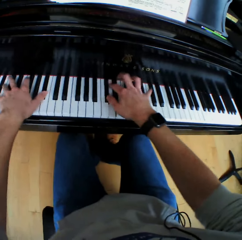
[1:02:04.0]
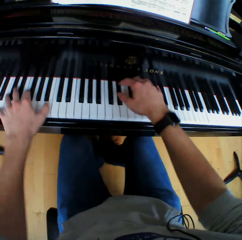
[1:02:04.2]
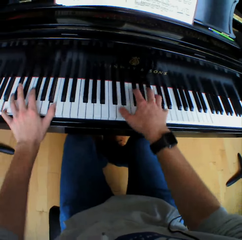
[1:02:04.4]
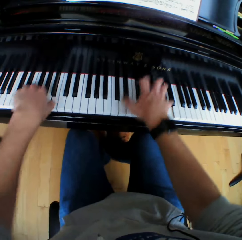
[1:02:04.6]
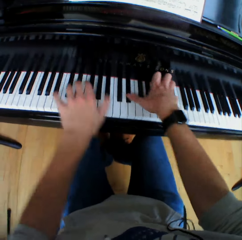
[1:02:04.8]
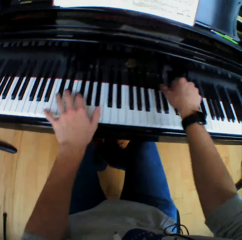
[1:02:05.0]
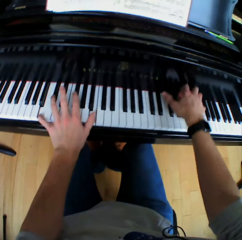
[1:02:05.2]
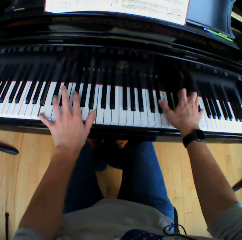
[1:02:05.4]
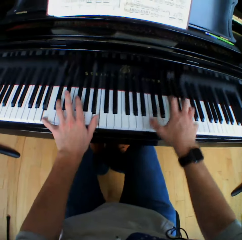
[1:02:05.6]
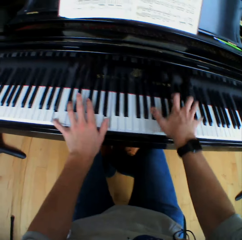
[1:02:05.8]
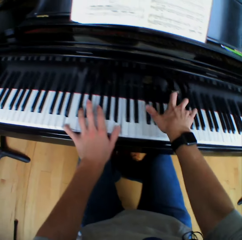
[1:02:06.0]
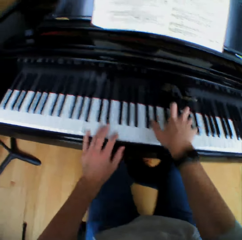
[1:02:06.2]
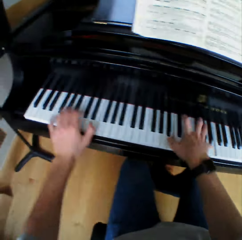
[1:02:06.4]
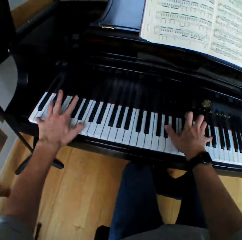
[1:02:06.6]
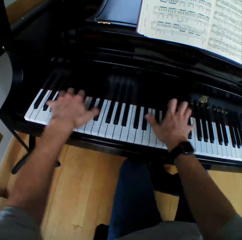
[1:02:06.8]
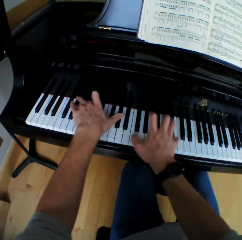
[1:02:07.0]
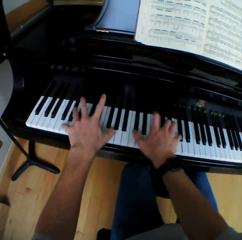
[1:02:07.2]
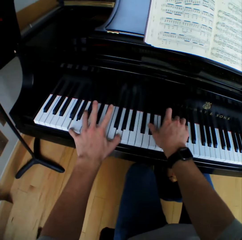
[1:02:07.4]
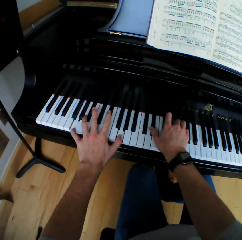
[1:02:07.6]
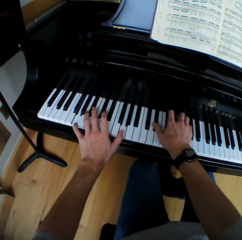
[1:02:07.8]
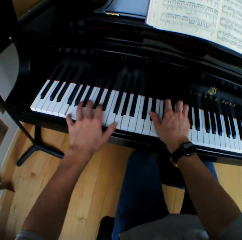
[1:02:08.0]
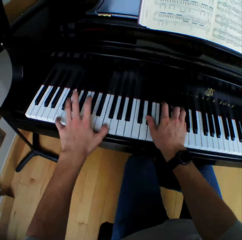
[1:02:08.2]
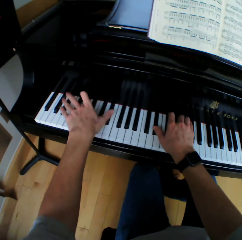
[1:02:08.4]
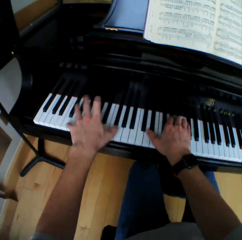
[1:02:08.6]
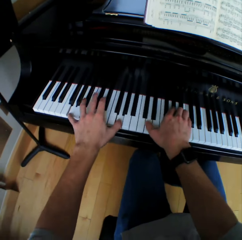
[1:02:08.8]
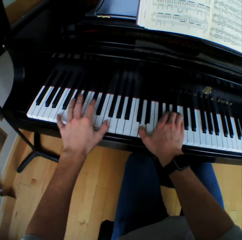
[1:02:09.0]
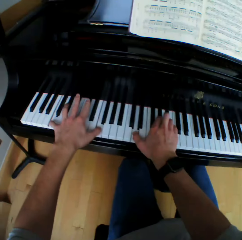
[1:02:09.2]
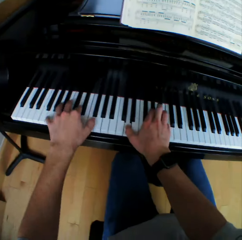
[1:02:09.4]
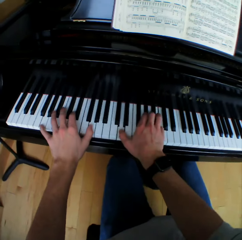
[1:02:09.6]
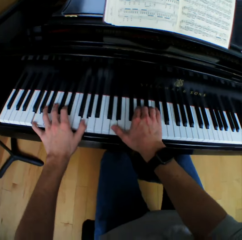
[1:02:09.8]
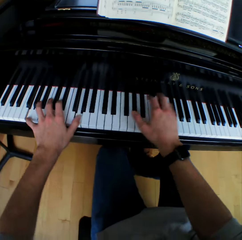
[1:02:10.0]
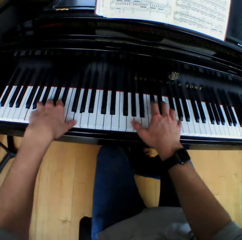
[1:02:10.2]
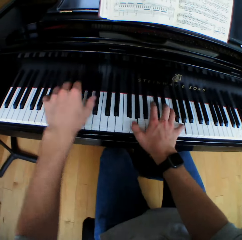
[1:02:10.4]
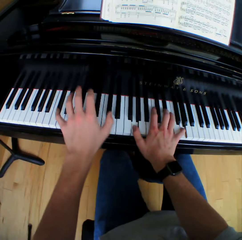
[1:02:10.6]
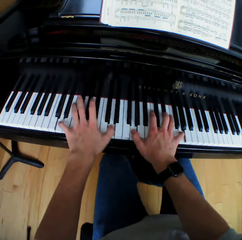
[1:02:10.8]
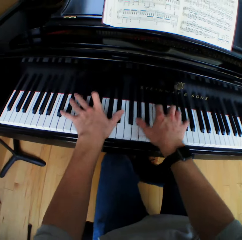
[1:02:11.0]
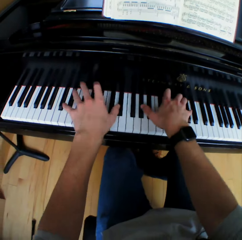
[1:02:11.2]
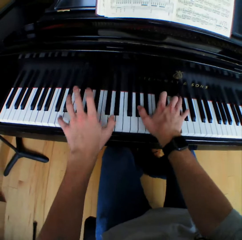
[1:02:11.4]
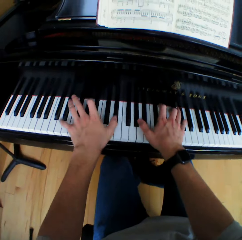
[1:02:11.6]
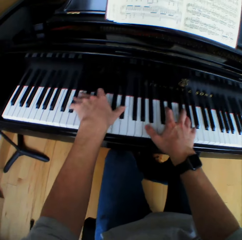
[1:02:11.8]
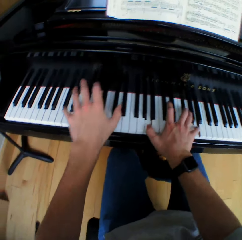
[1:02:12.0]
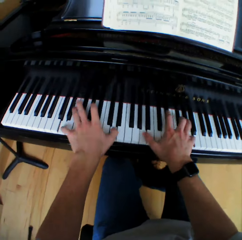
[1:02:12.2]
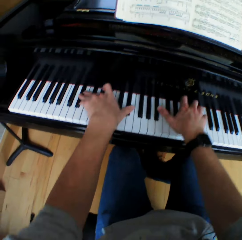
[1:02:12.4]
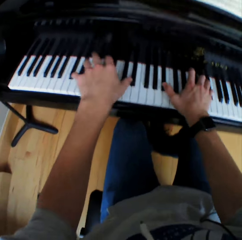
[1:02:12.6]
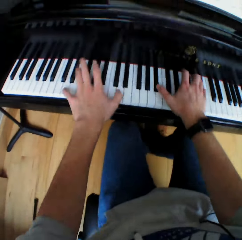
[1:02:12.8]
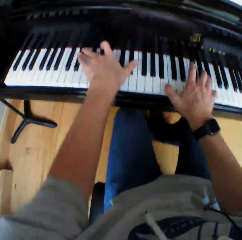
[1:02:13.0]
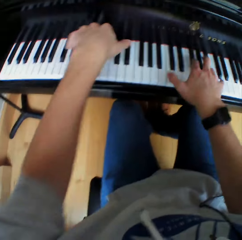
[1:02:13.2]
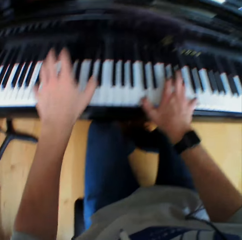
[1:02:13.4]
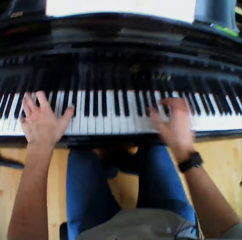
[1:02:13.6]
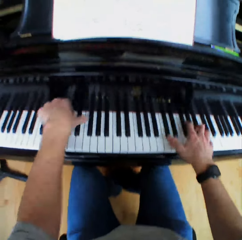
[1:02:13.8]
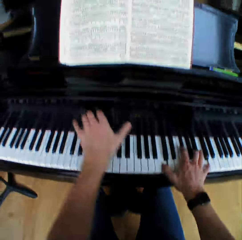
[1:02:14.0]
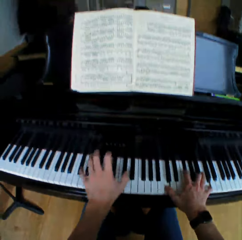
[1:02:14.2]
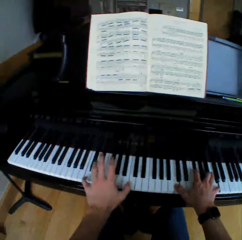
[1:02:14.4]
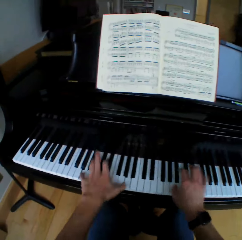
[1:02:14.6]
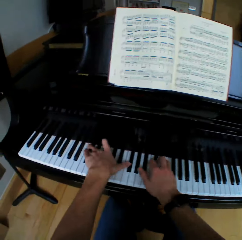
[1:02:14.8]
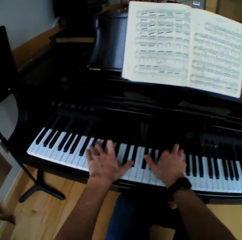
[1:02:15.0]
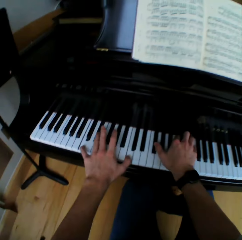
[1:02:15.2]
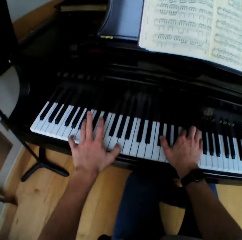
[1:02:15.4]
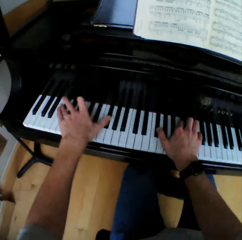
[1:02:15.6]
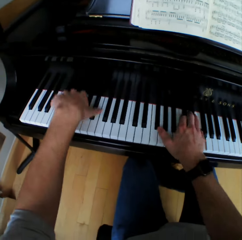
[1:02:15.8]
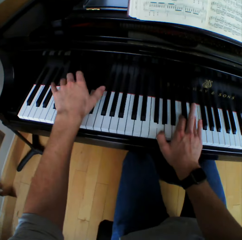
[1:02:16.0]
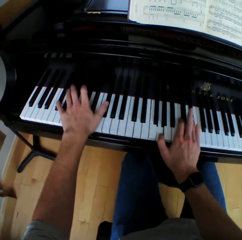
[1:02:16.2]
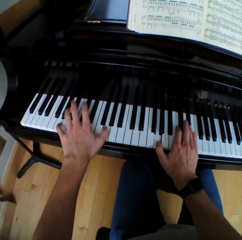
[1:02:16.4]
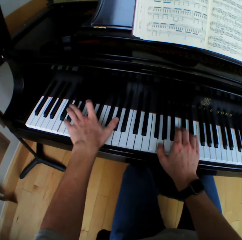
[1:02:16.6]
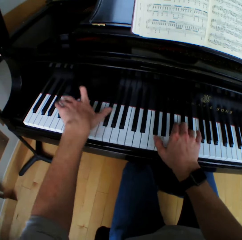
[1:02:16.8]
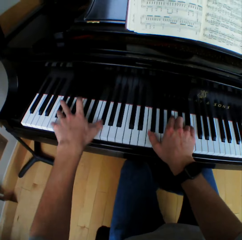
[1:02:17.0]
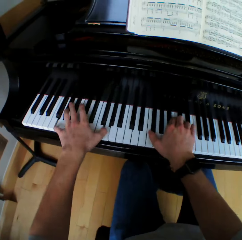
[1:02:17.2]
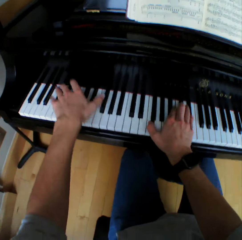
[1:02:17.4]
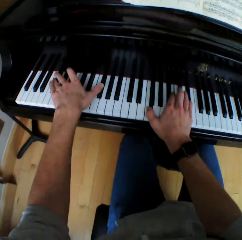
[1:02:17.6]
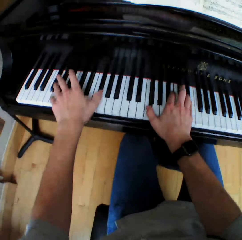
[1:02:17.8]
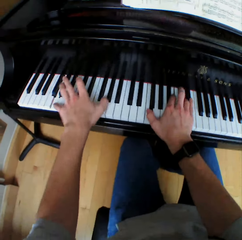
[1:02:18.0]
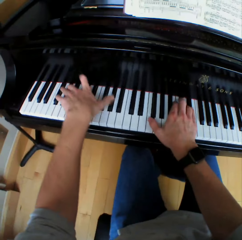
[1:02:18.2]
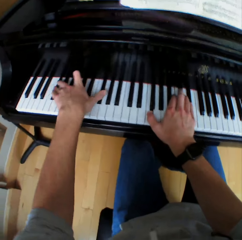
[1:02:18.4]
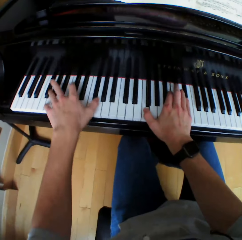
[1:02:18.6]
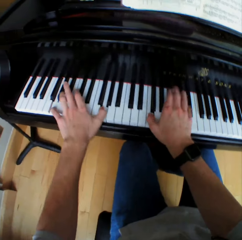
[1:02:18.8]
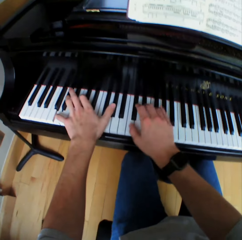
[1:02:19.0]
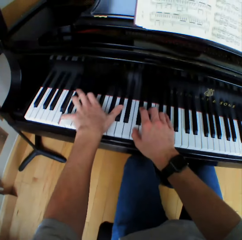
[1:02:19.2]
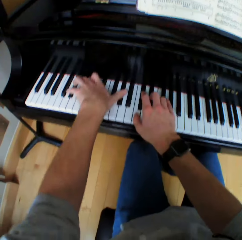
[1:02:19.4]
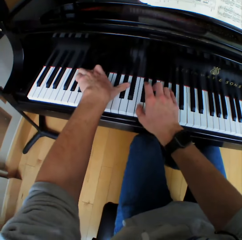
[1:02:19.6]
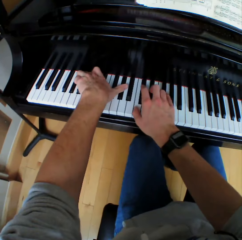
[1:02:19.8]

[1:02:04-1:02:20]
The camera wearer moves the left hand. They play the piano. They move both hands. They play the piano. They move the right hand. They play the piano.

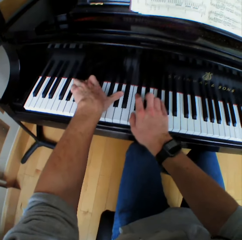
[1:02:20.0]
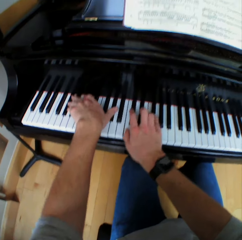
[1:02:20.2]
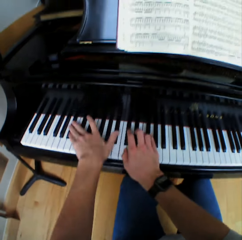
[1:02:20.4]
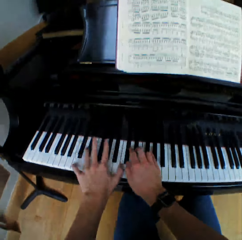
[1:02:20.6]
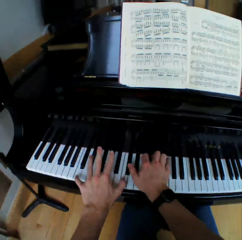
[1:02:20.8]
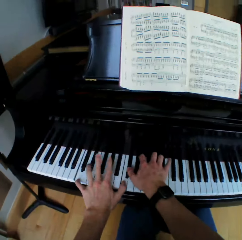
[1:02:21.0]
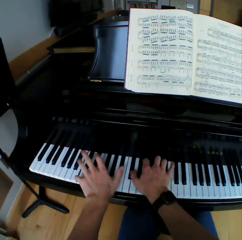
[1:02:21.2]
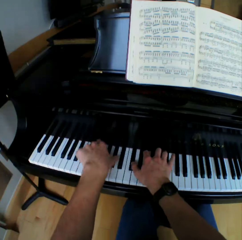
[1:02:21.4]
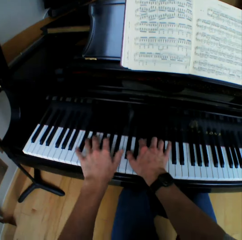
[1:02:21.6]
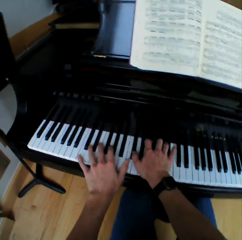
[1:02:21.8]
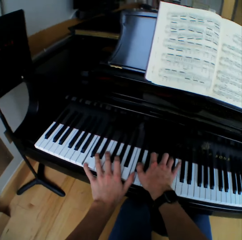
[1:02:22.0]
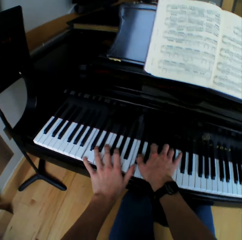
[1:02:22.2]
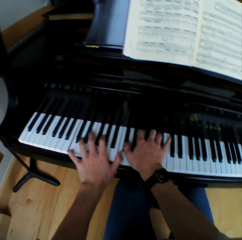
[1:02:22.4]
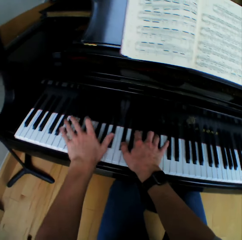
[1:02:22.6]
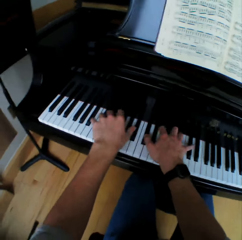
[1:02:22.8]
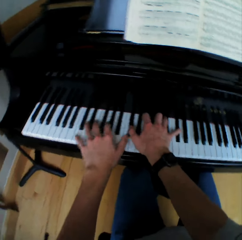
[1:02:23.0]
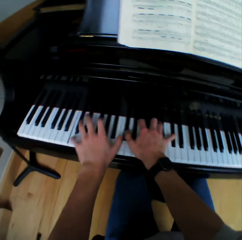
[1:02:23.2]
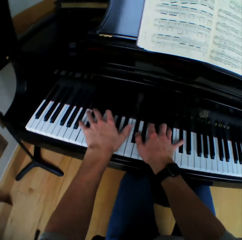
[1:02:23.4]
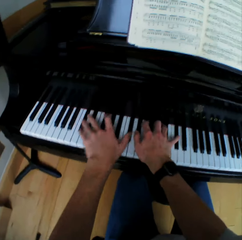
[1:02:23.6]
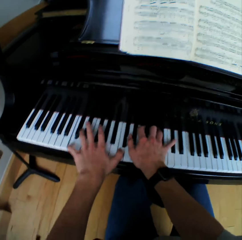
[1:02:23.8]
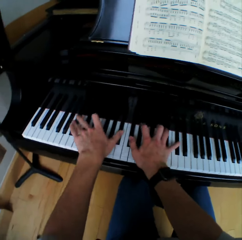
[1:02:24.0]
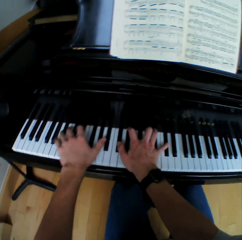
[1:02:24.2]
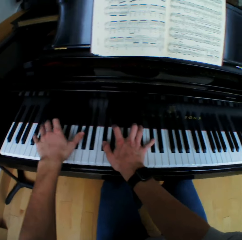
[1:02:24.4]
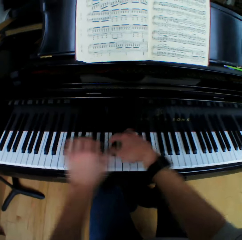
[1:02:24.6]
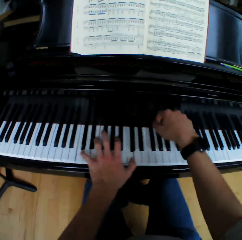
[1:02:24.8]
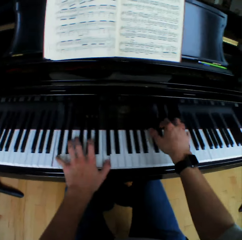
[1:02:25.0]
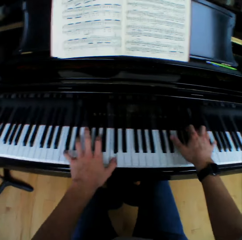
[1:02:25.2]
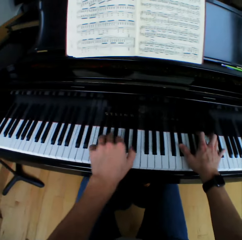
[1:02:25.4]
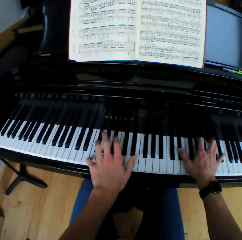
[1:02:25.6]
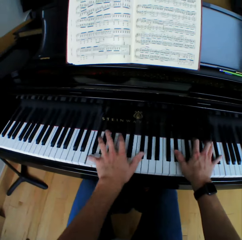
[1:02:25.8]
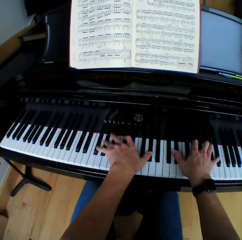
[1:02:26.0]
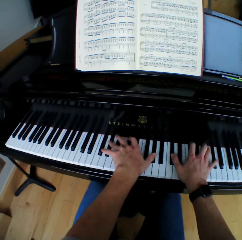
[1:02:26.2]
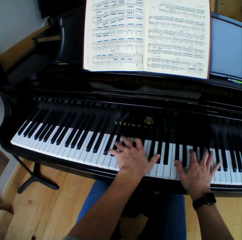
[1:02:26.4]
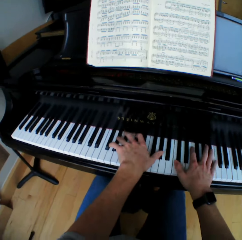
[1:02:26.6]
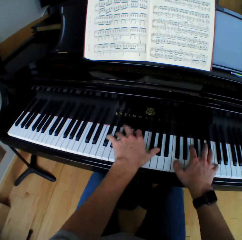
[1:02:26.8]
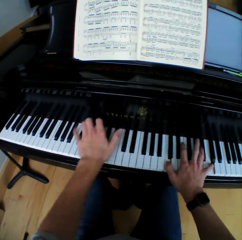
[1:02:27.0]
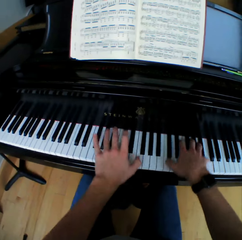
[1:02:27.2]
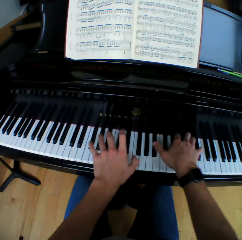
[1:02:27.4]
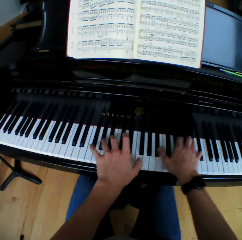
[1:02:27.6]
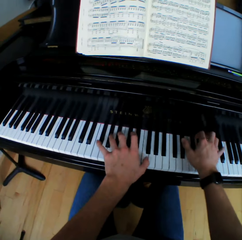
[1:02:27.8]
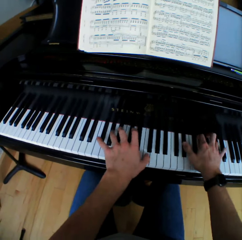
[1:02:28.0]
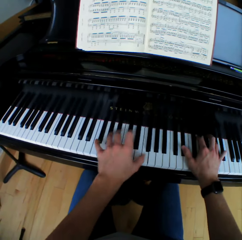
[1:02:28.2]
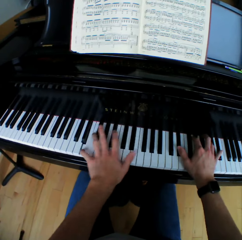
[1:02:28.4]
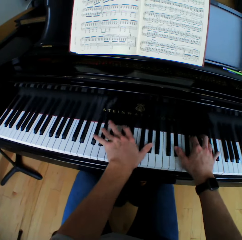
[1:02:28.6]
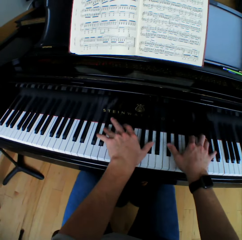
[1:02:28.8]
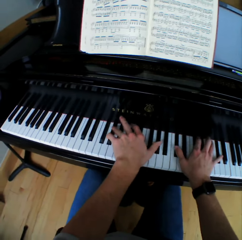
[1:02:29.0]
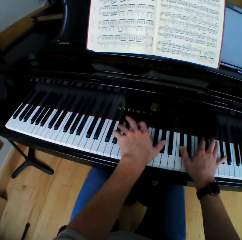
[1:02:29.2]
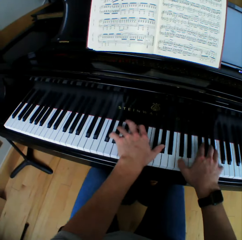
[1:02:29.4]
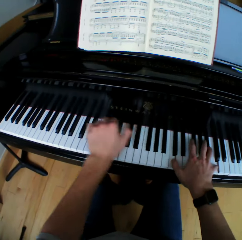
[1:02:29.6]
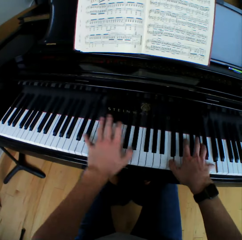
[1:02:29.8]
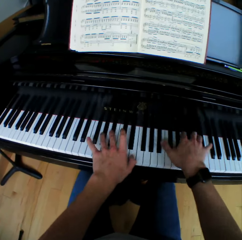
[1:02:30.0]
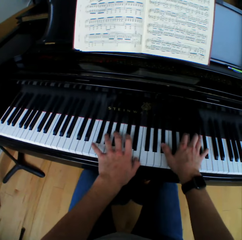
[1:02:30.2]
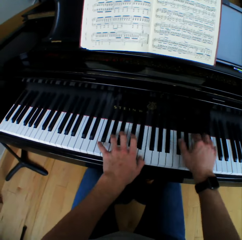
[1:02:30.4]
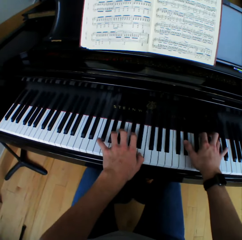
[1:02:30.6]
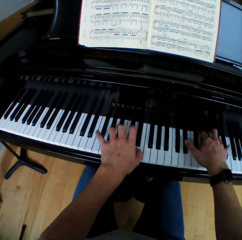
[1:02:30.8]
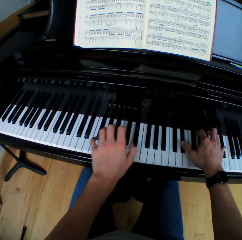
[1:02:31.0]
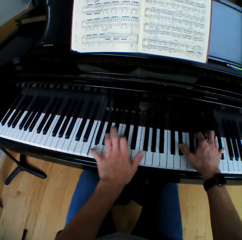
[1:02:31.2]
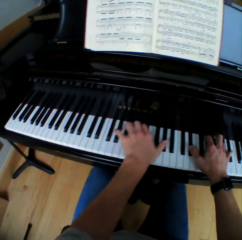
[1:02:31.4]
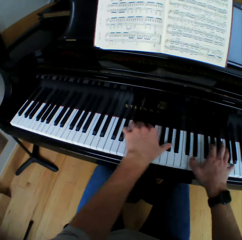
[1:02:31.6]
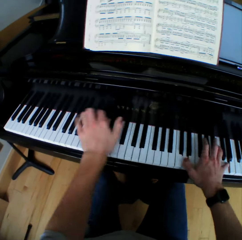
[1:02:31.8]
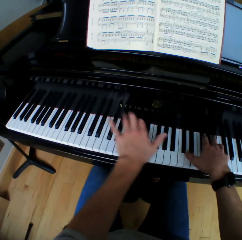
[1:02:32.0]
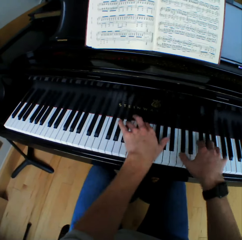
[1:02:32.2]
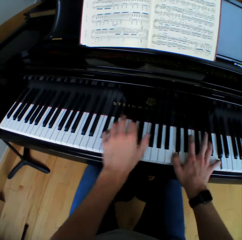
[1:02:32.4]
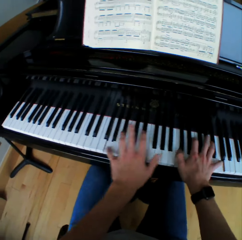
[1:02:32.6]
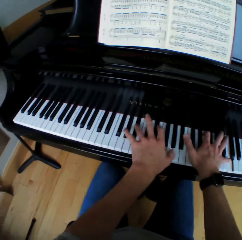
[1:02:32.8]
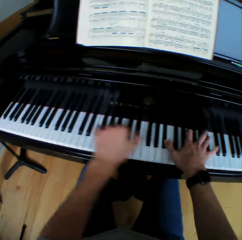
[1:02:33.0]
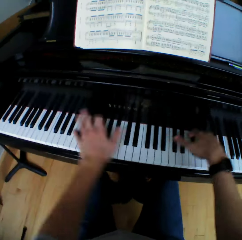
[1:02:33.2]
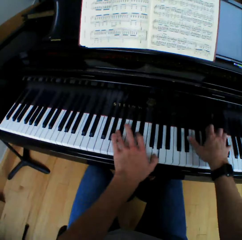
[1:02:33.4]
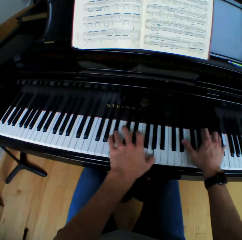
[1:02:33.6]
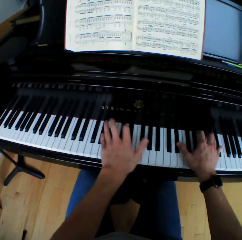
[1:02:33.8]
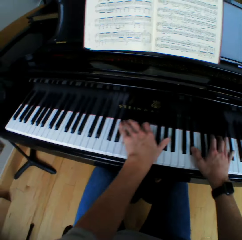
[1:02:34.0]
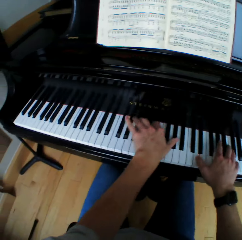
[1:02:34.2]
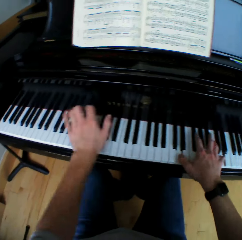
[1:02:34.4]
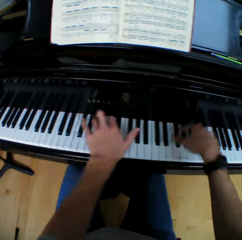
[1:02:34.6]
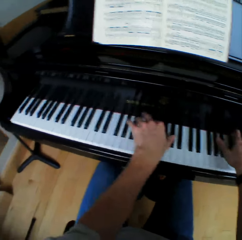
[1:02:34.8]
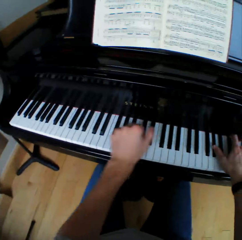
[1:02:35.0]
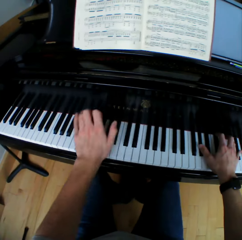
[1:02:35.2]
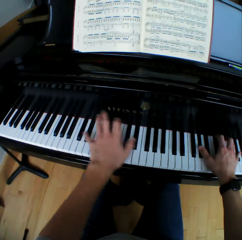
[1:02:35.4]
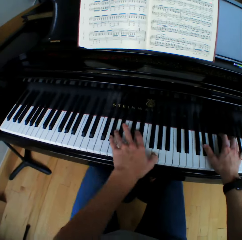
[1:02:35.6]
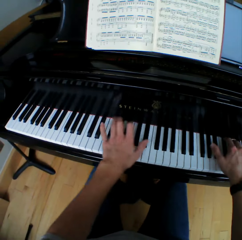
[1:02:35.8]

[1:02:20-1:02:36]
The camera wearer moves both hands. They play the piano.
